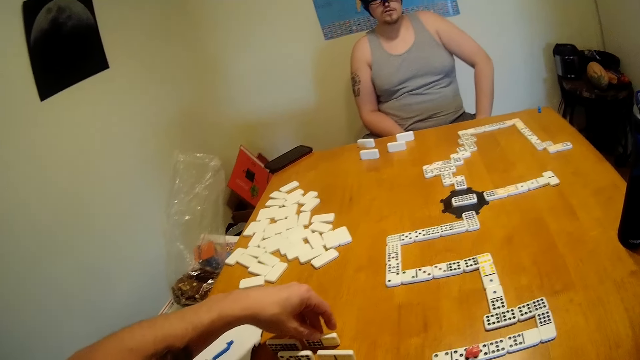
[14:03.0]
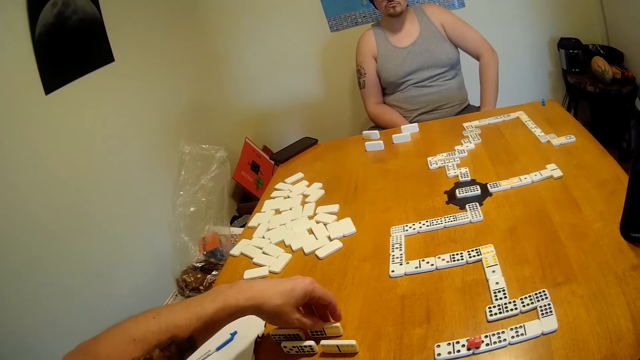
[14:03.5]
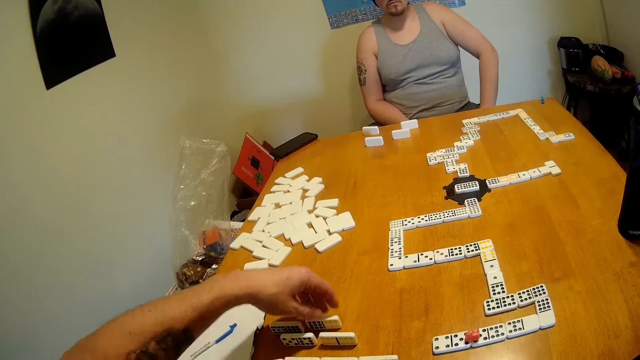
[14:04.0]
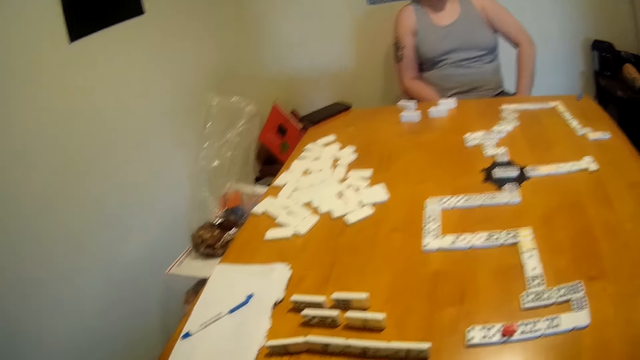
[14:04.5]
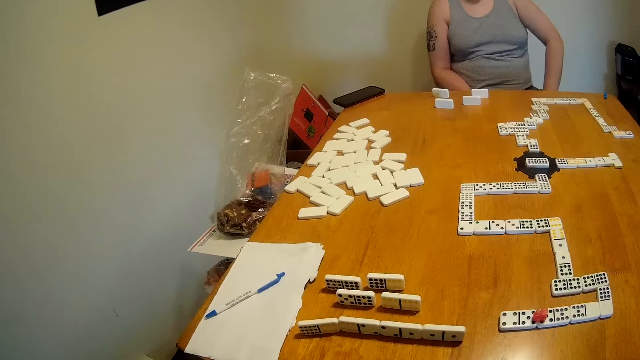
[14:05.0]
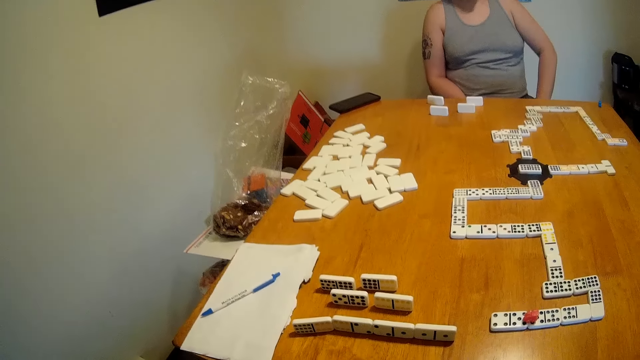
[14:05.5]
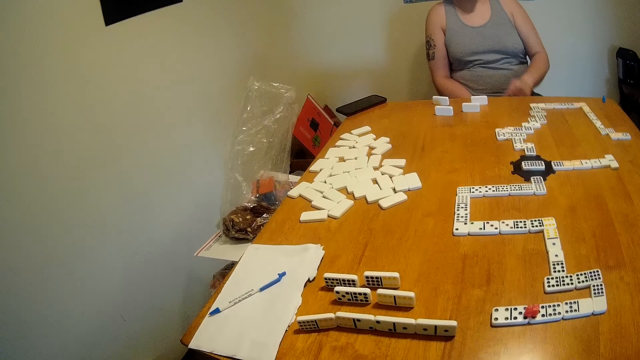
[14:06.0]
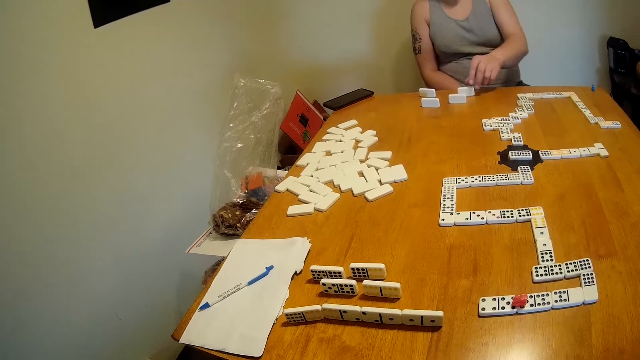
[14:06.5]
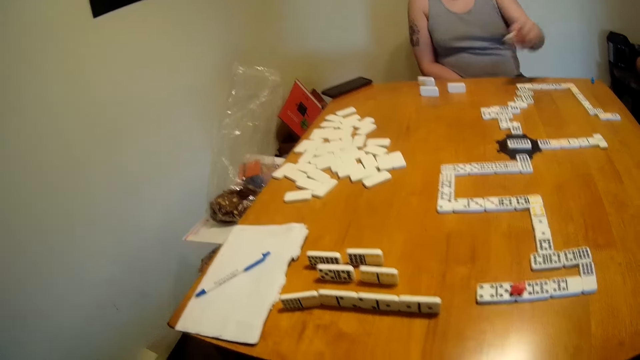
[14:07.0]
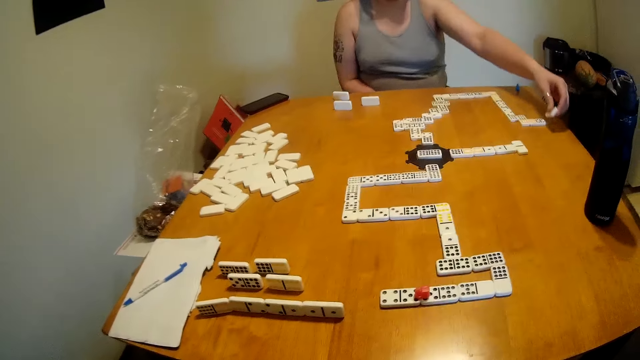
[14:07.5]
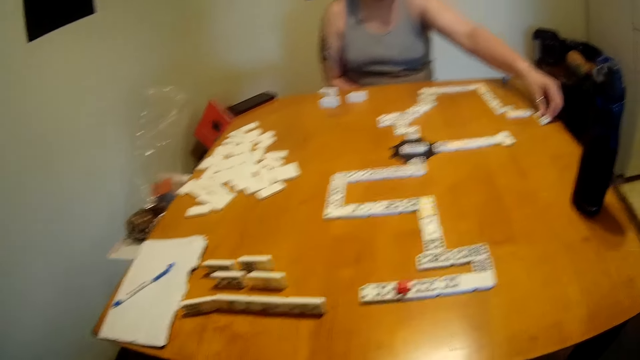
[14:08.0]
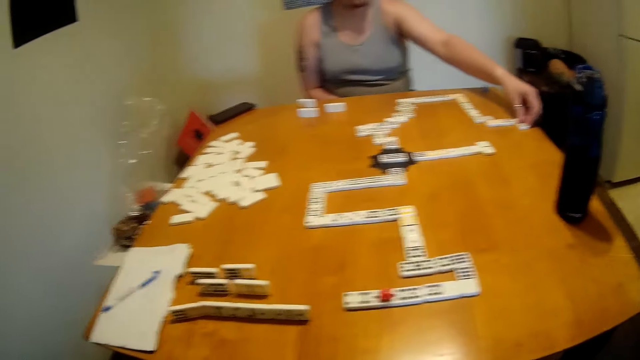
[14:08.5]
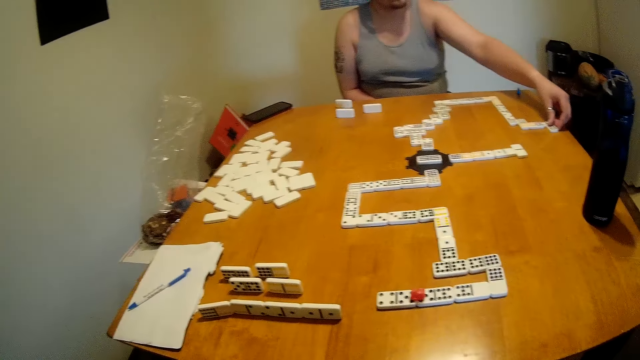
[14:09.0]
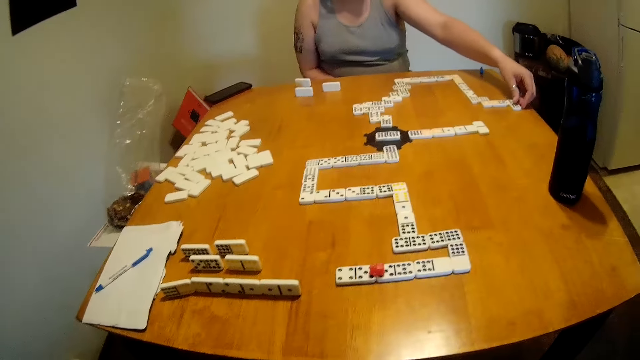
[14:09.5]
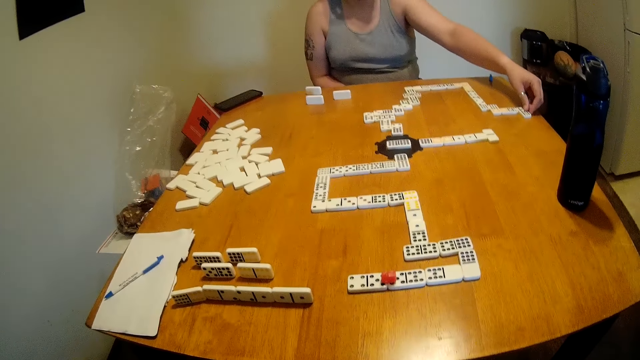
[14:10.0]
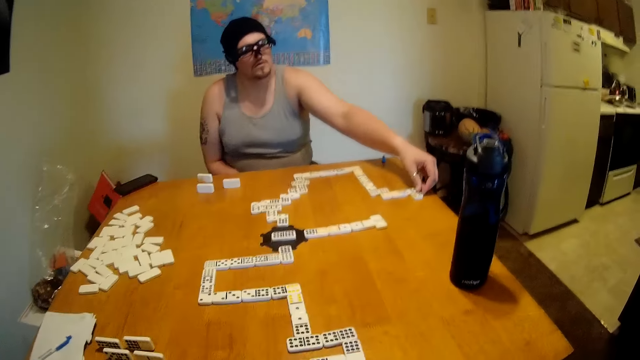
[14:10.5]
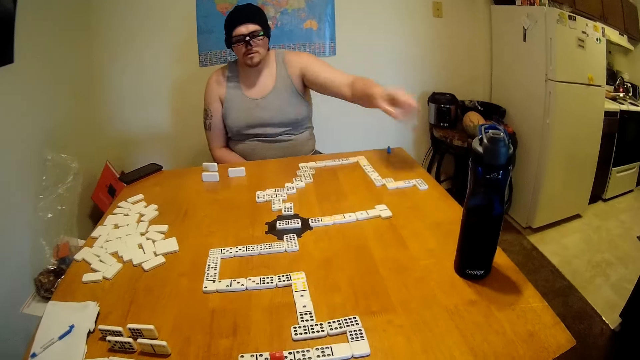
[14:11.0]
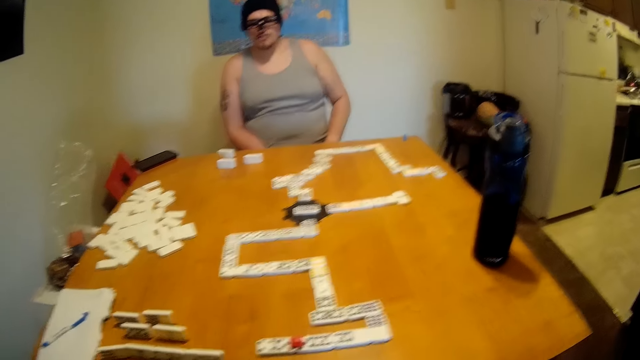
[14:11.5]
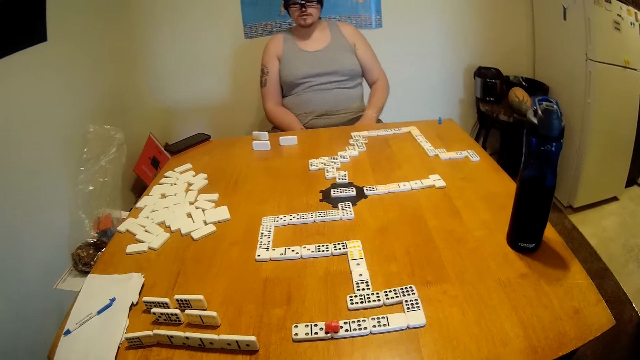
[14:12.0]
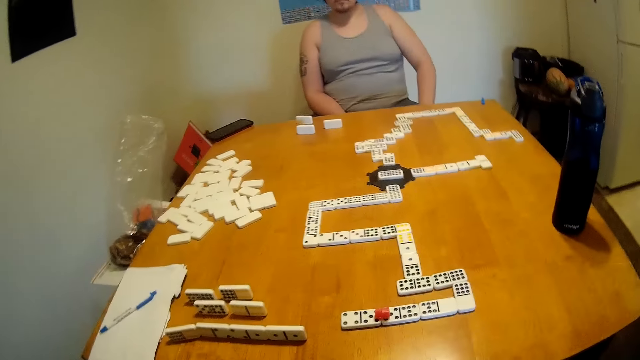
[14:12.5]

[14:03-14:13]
The camera wearer moves a domino. They look around the table. A man lifts a tile from the table. The man places the tile at the end of a domino chain on the table. The camera wearer looks around the table.

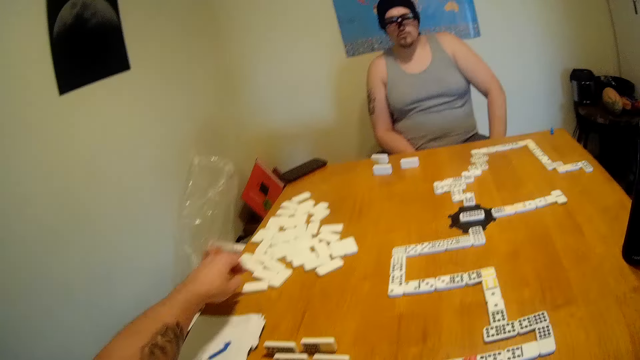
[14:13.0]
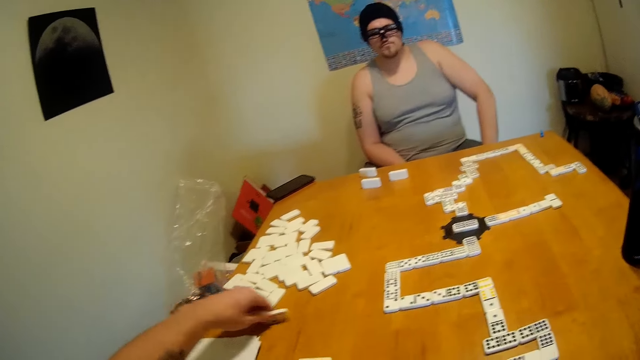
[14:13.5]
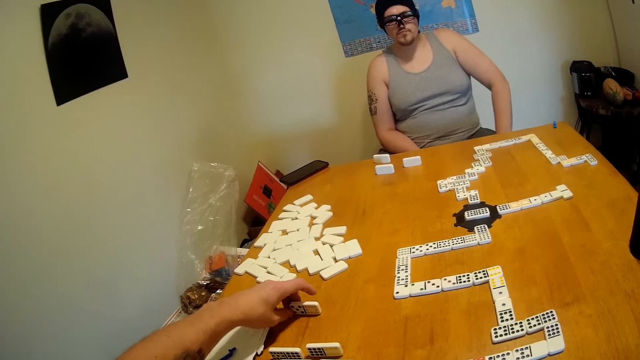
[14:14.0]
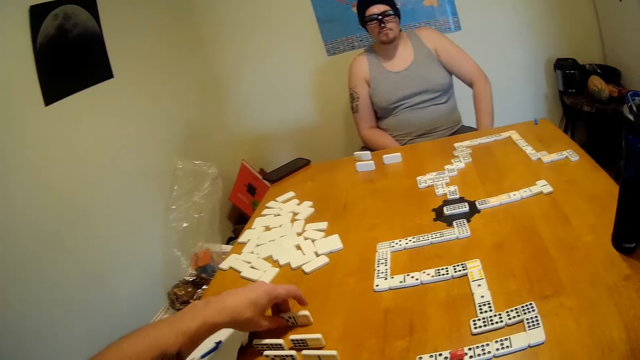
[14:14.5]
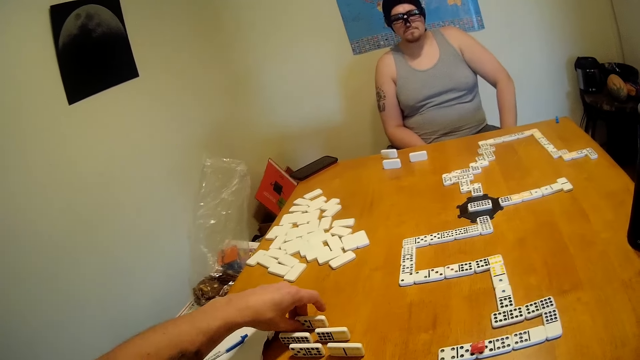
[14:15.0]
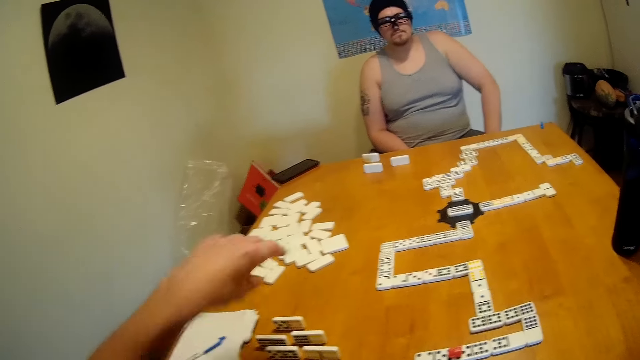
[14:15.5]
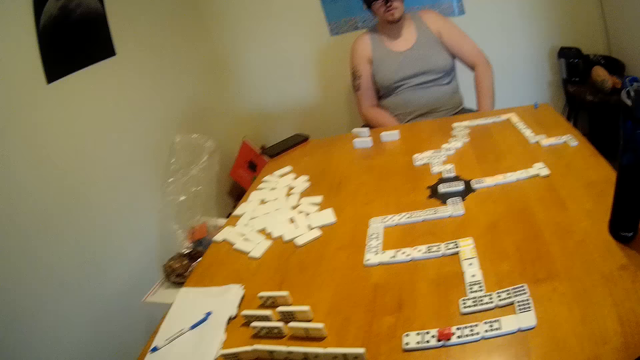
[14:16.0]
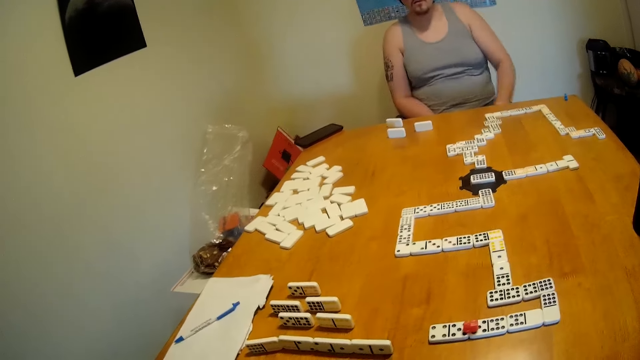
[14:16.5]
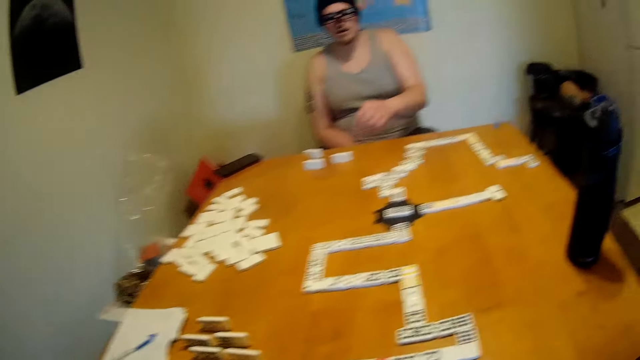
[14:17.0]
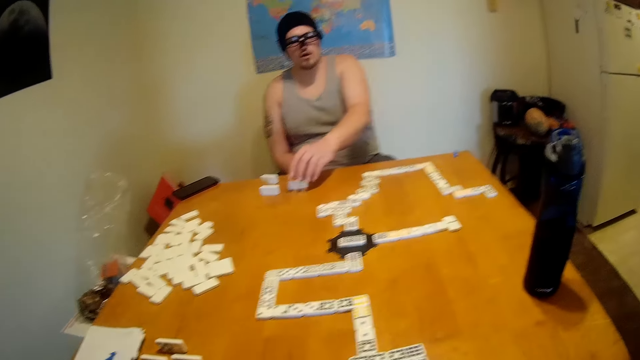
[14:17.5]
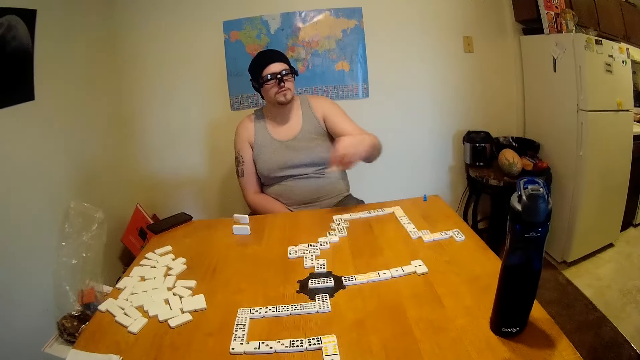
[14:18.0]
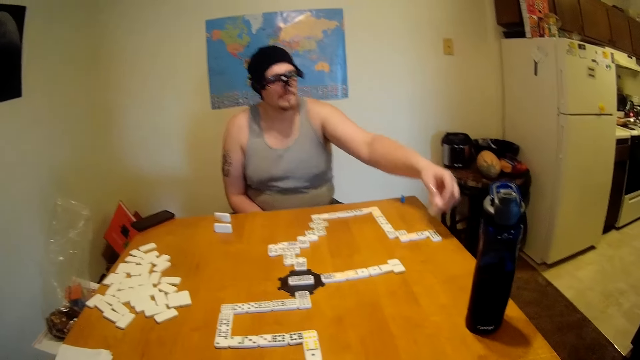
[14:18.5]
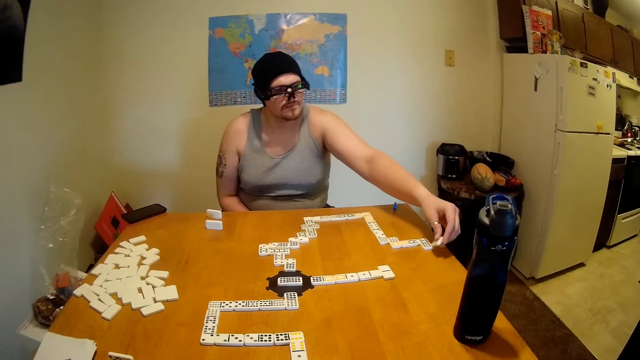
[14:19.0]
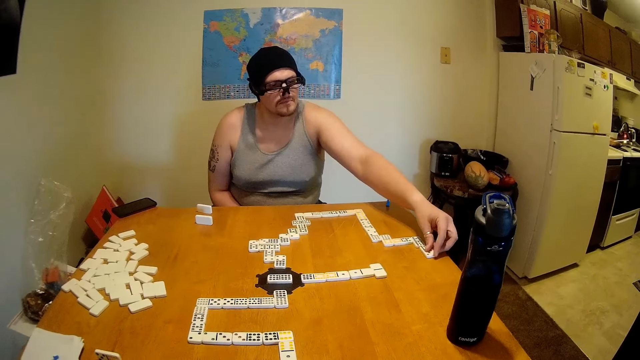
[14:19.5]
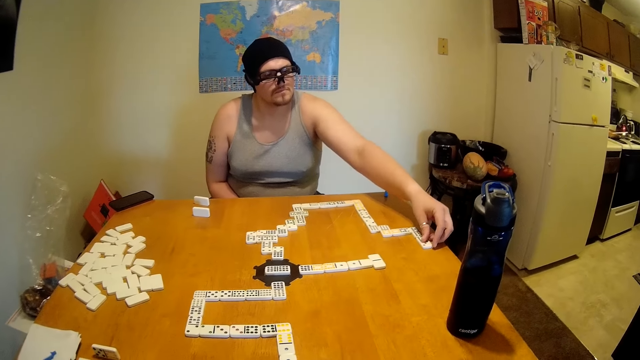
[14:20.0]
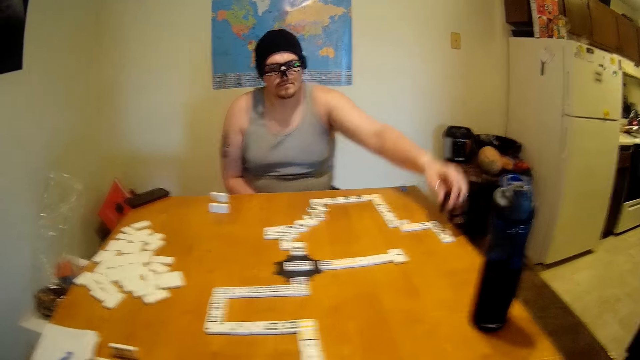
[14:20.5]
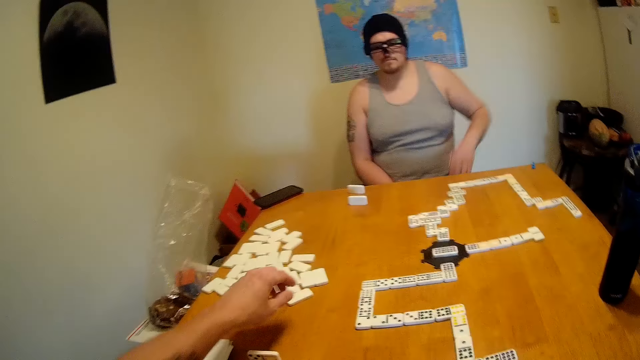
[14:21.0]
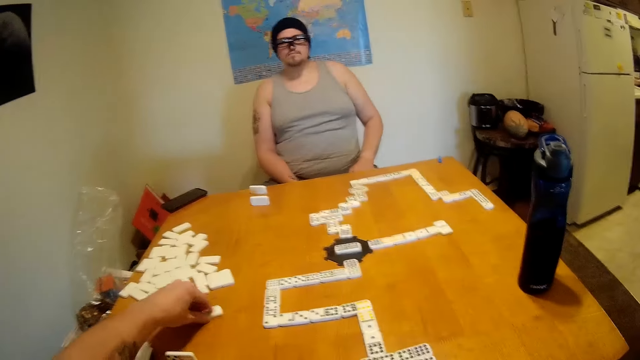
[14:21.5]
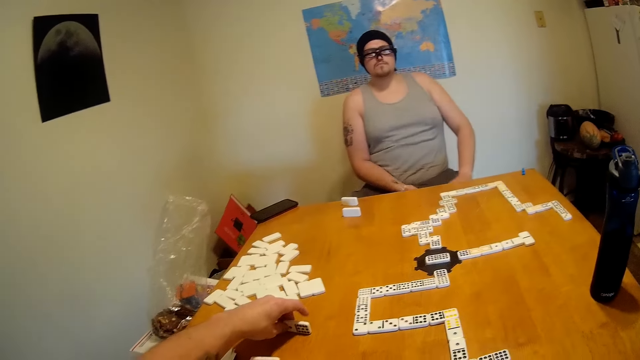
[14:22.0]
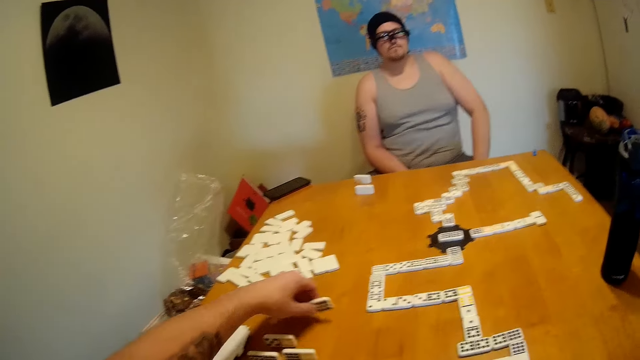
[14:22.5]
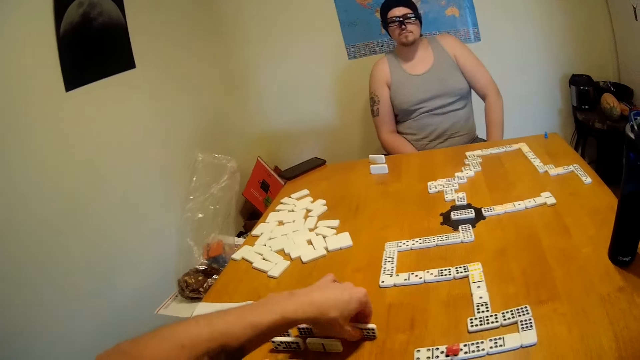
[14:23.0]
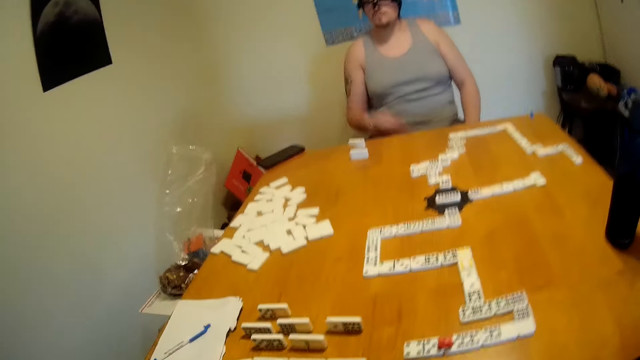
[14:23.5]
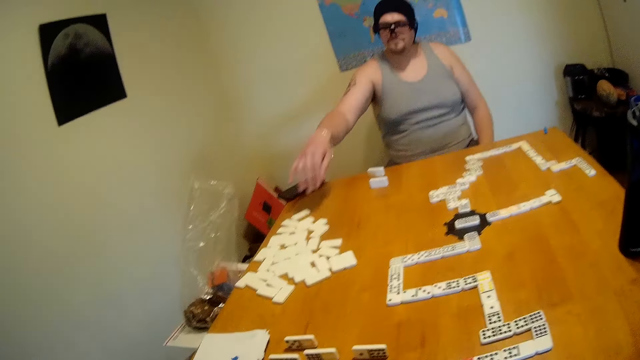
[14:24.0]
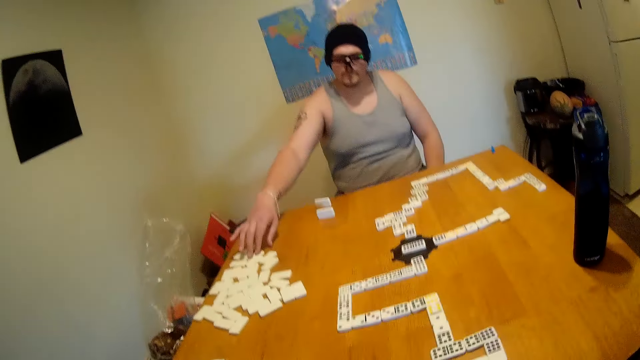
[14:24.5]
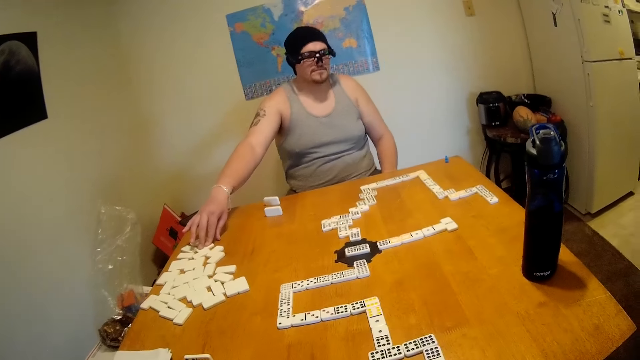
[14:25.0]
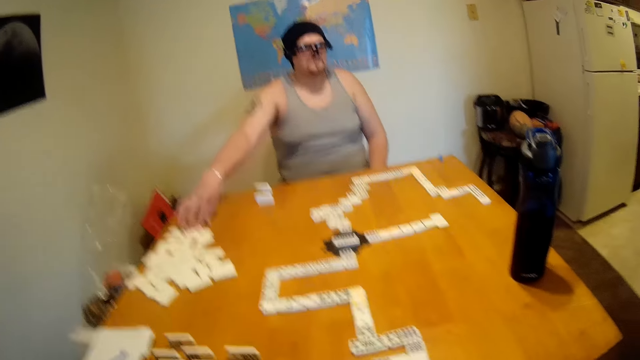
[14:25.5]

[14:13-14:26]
The camera wearer moves a tile or domino on the table. They hold the domino. A man lifts a tile from the table. The man places the tile at the end of a domino chain on the table. The camera wearer moves a tile on the table. They pick up the domino and put the domino on the table.
